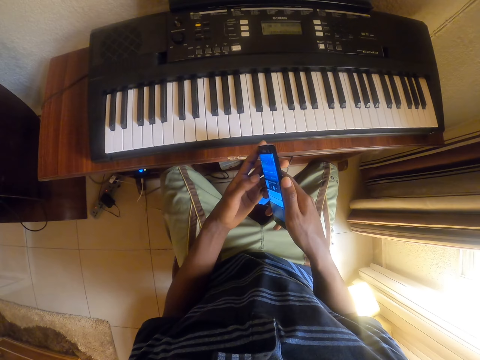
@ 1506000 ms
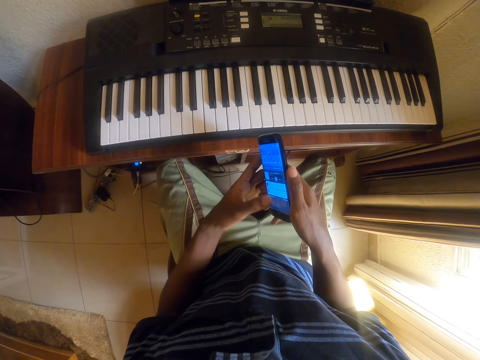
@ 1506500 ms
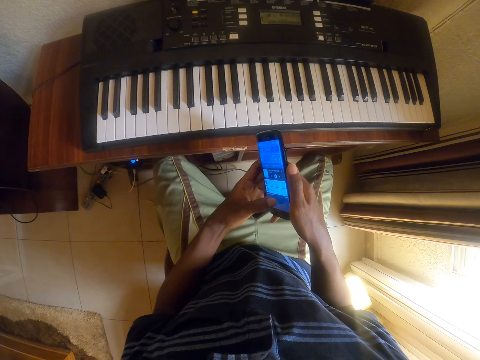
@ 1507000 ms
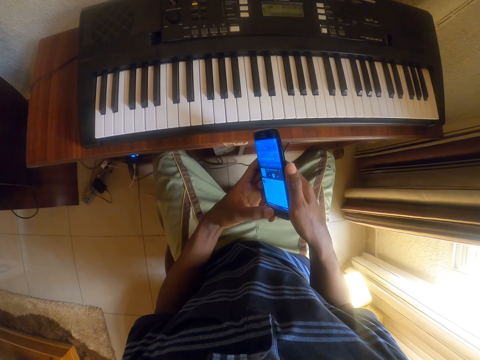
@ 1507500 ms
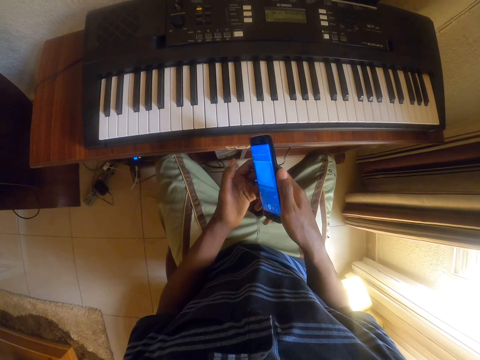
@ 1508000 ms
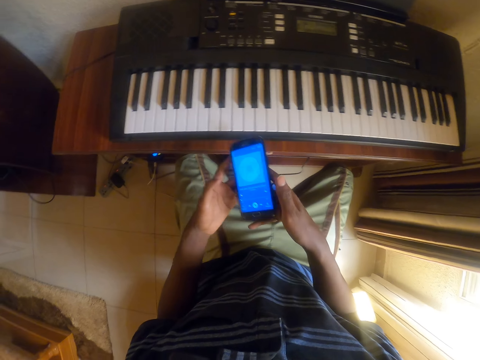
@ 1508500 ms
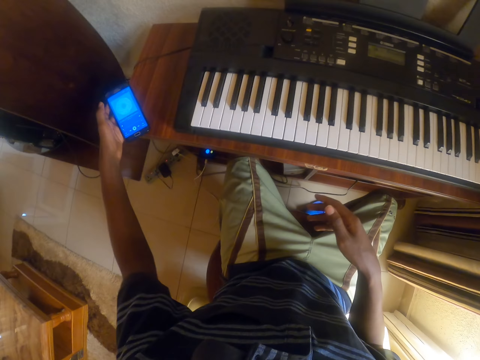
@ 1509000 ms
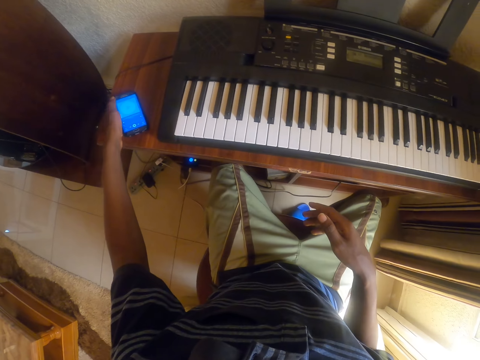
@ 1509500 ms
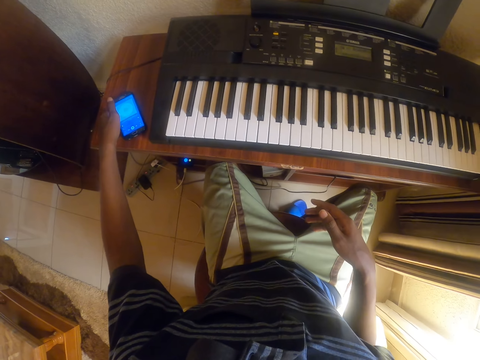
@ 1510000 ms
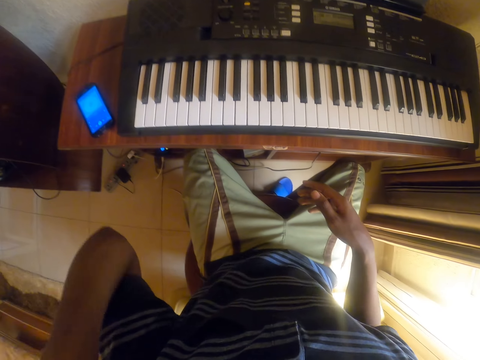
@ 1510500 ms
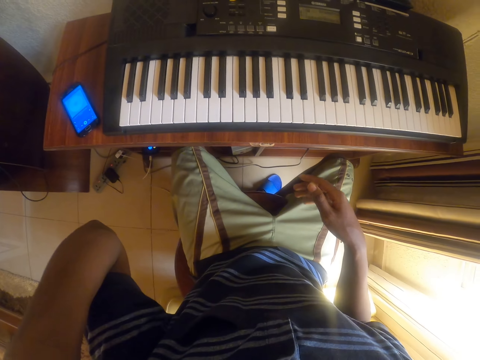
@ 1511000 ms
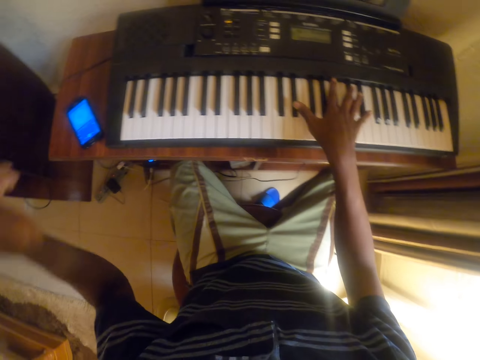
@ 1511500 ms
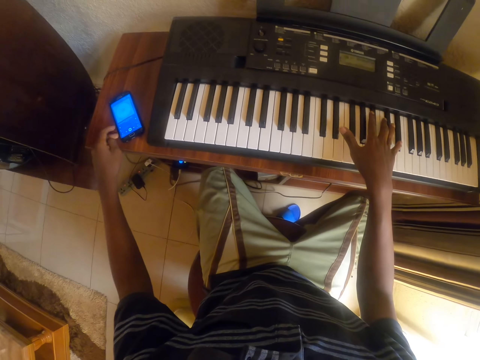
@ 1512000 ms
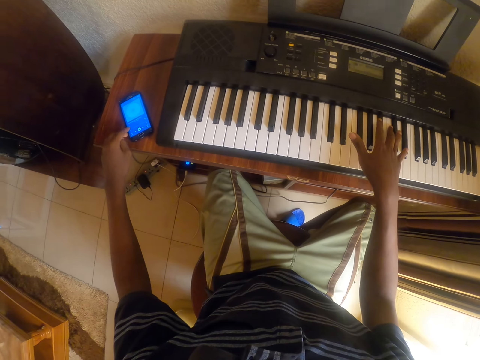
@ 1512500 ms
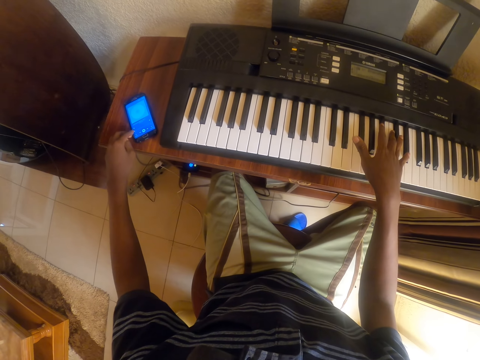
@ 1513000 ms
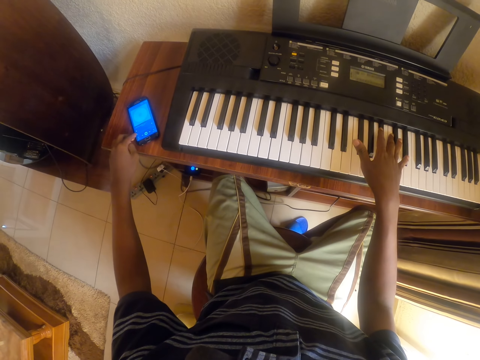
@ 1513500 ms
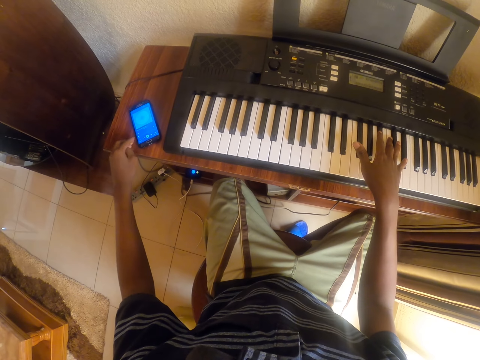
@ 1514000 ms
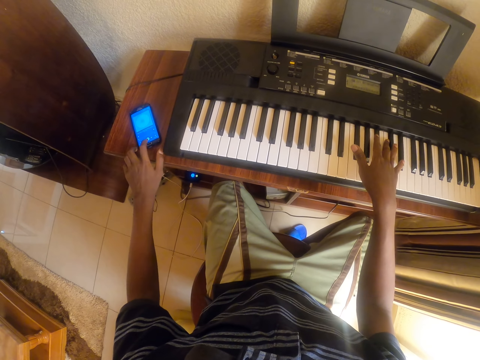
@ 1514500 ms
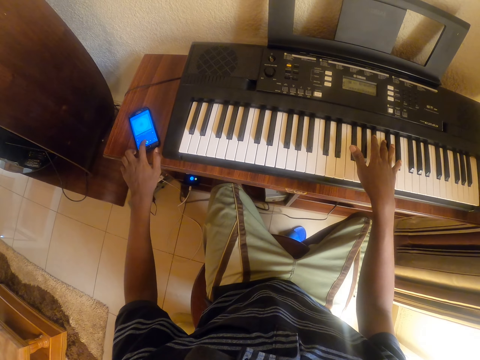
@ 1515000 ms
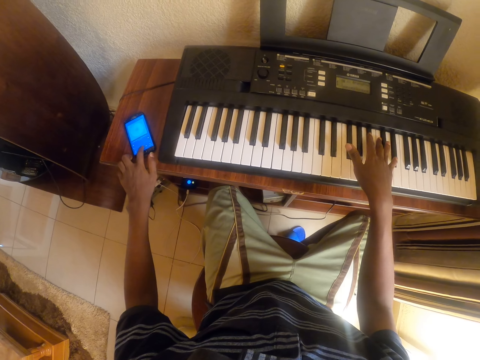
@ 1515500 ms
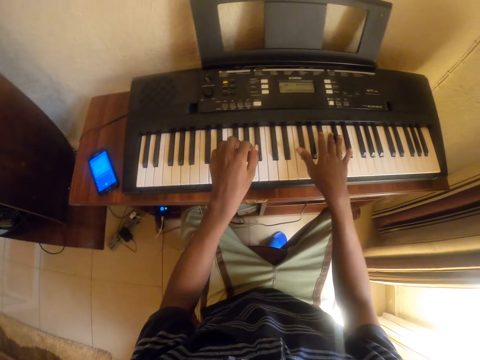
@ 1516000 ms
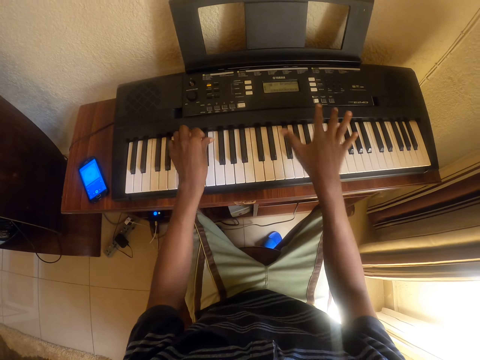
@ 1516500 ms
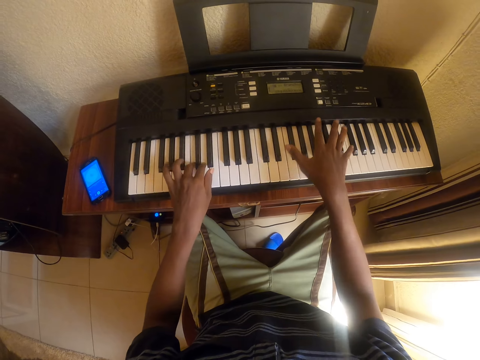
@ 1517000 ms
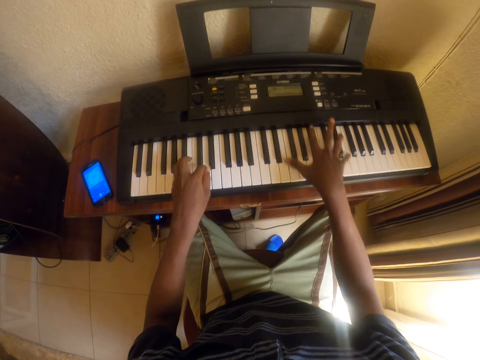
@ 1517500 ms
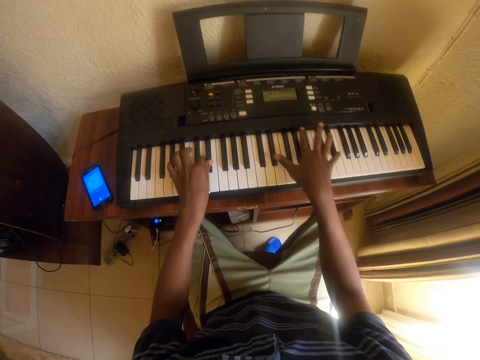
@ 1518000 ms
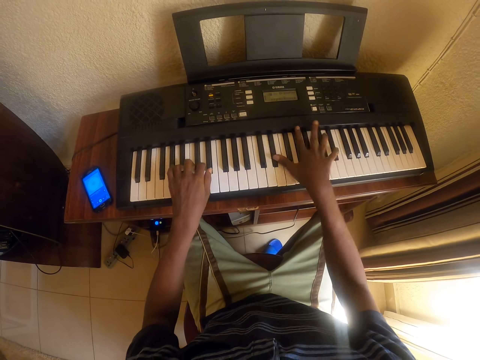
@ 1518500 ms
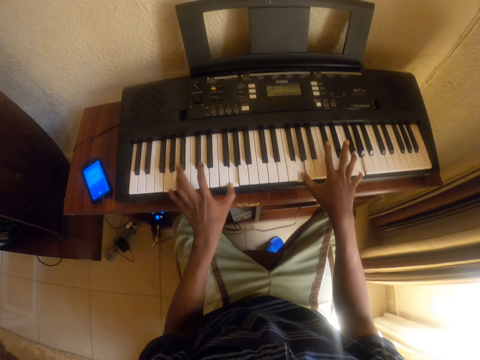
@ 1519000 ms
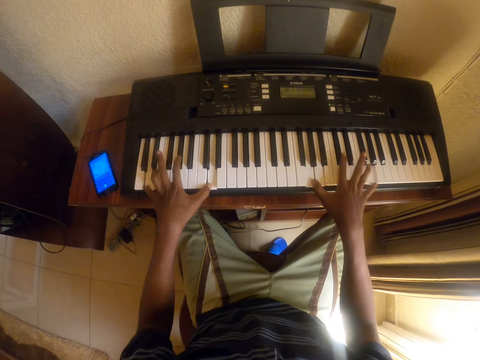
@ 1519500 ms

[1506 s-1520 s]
The camera wearer picks up a cell phone on the table. He scrolls on the cell phone. He places the cell phone on the table. He touches his head. He clicks on the cell phone on the table. He plays the piano.

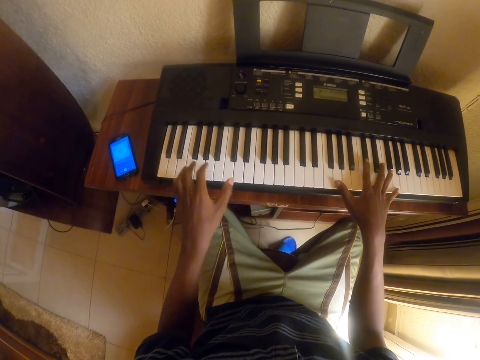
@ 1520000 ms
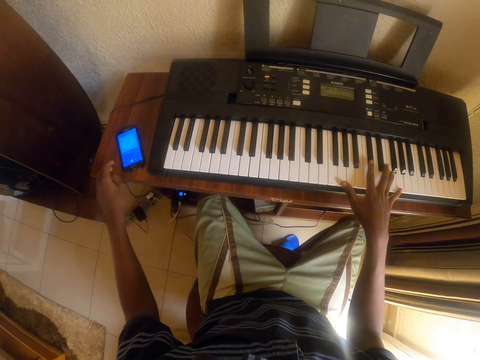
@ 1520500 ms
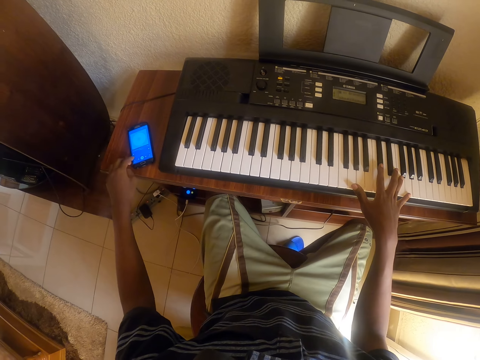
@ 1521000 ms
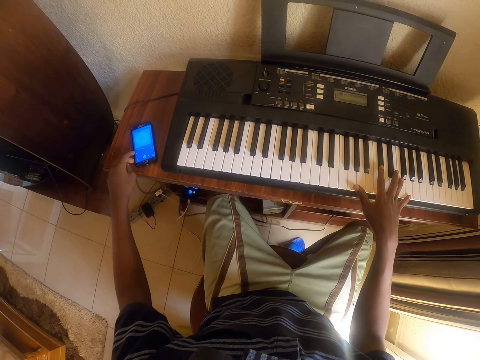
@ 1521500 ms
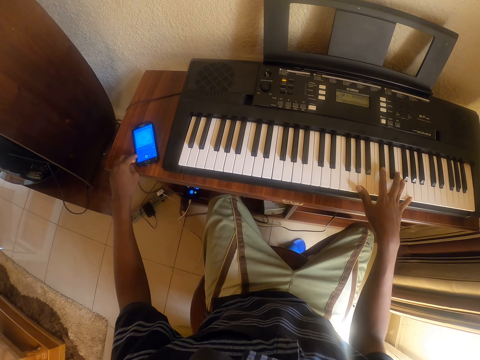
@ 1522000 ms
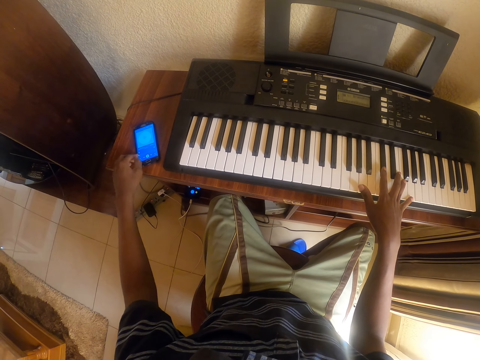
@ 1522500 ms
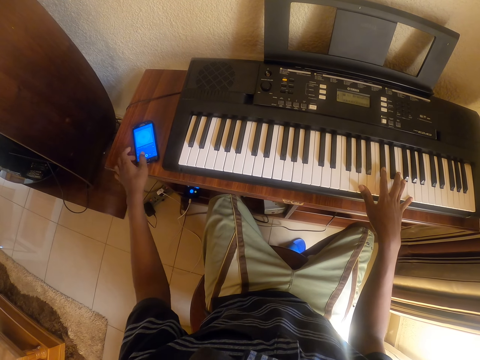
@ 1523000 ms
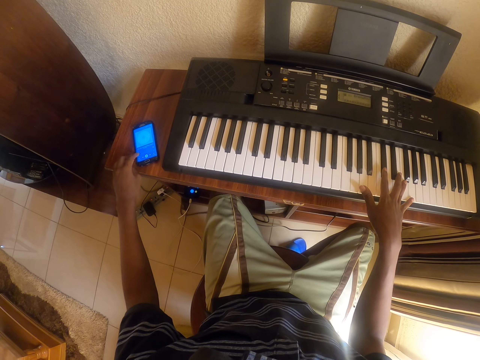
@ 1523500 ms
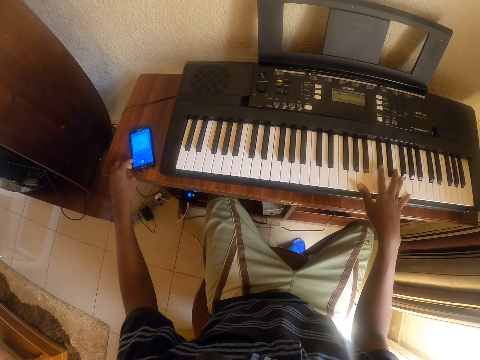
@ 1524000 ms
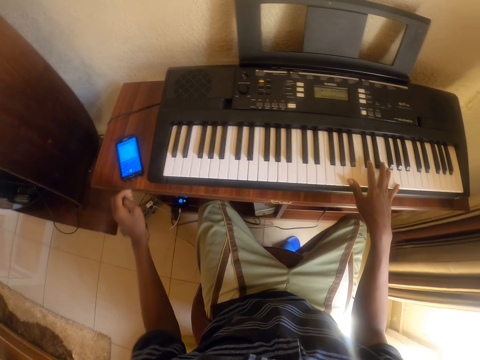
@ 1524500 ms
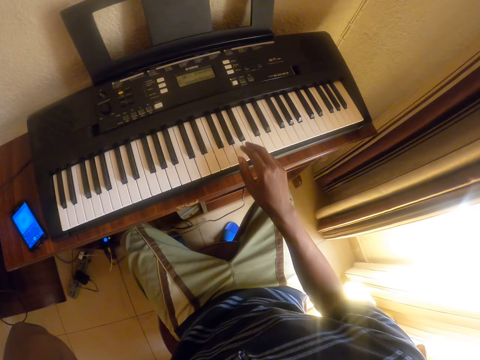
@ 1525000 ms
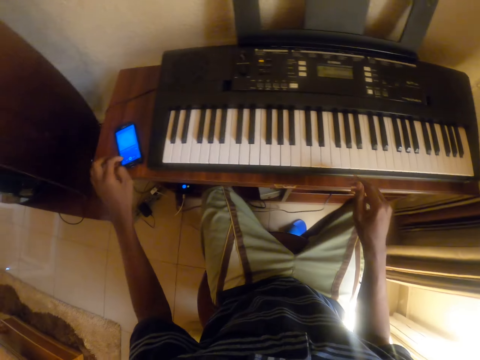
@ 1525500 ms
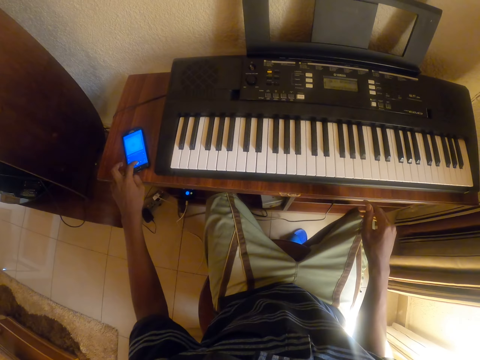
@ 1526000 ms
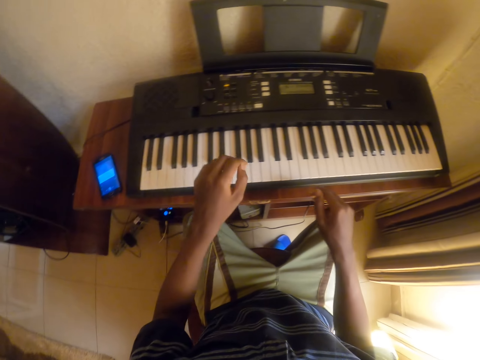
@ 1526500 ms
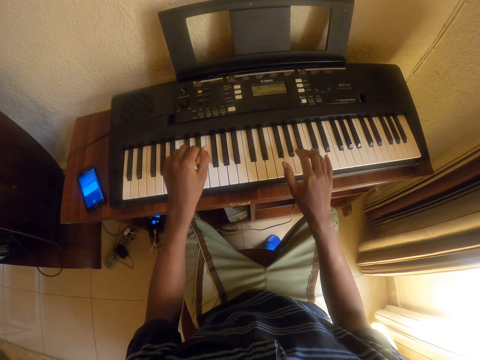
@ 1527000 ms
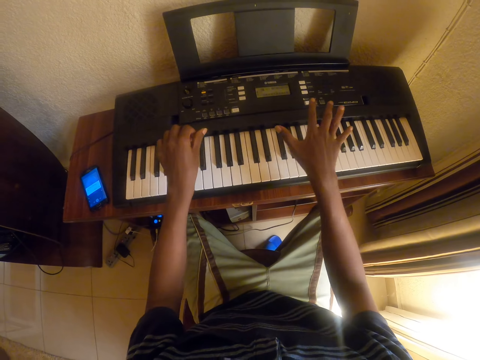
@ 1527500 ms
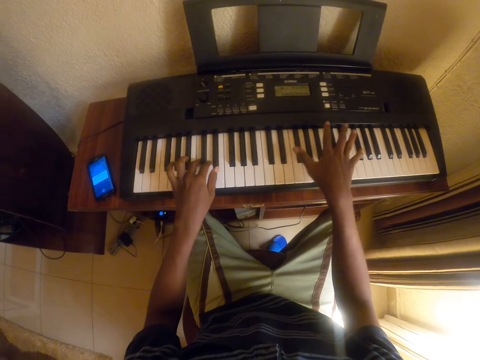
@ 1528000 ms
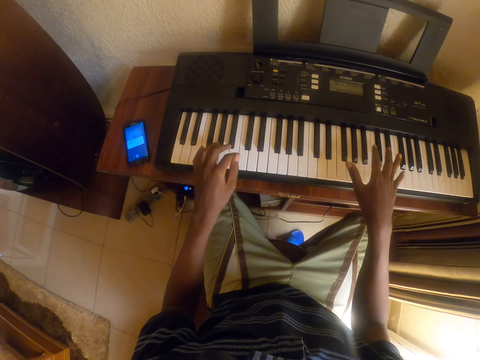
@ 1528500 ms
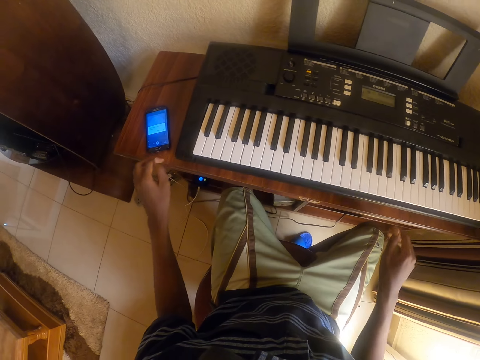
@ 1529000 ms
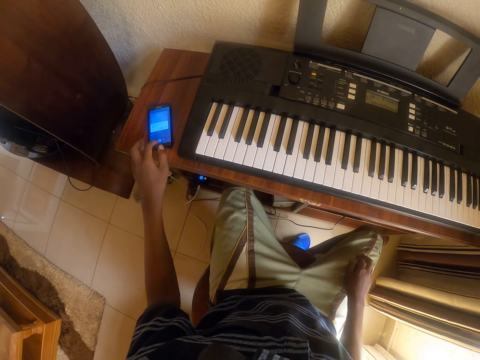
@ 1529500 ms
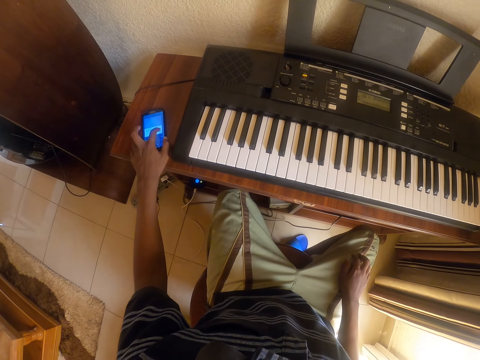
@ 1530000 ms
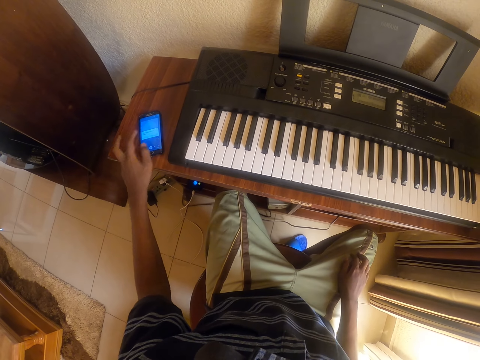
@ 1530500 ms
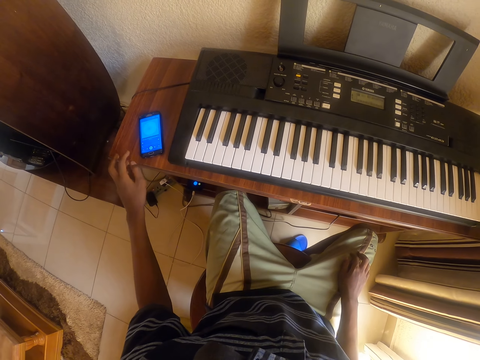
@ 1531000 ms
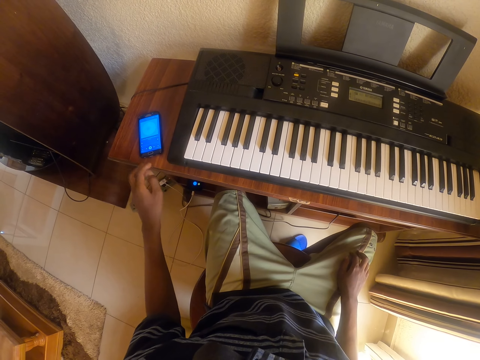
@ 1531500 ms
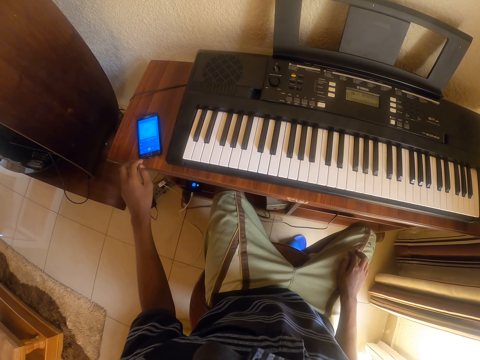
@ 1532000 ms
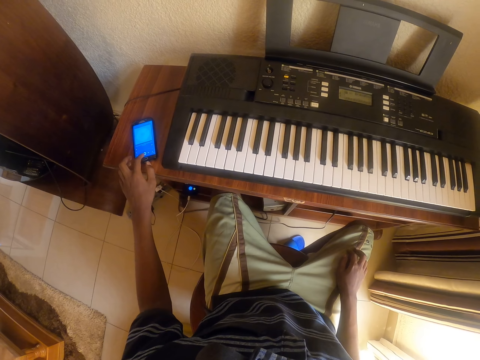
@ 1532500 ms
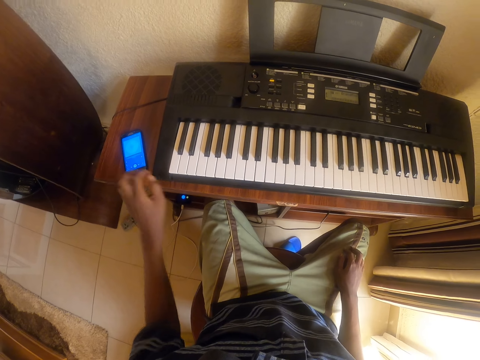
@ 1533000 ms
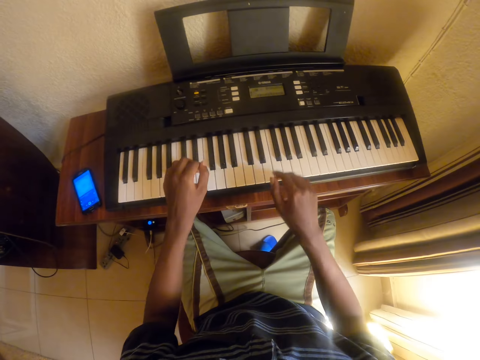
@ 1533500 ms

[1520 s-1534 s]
The camera wearer clicks on the cell phone on the table. He touches his head. He touches the phone. He plays the piano. He clicks on the cell phone on the table.
